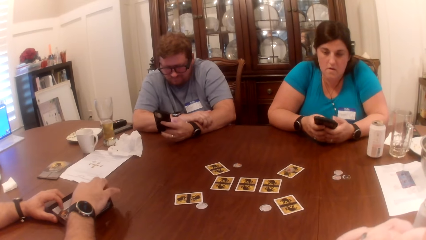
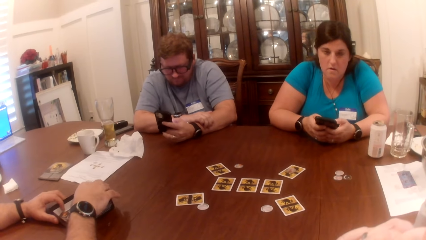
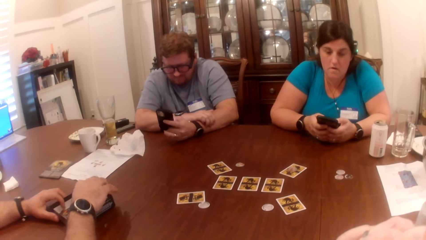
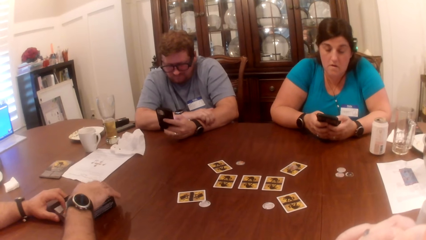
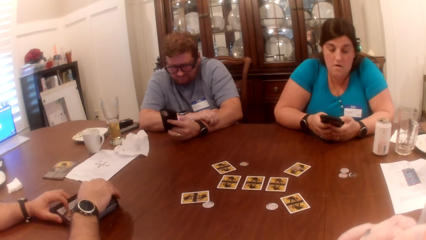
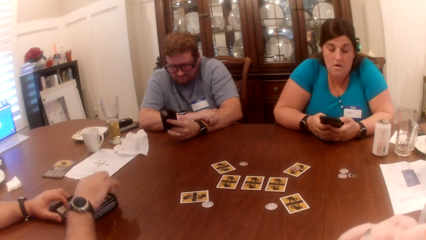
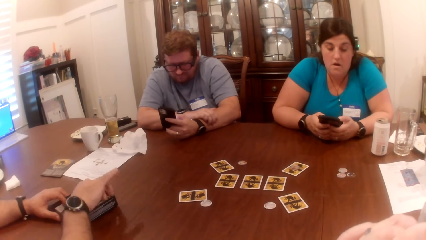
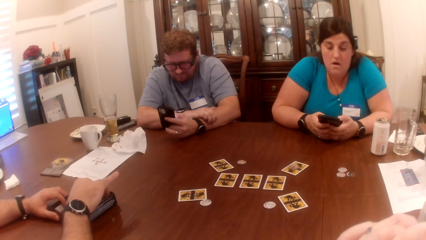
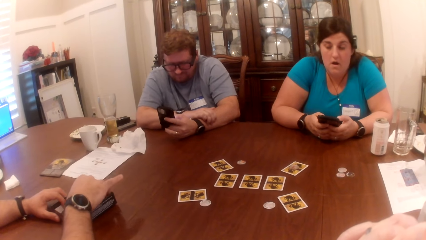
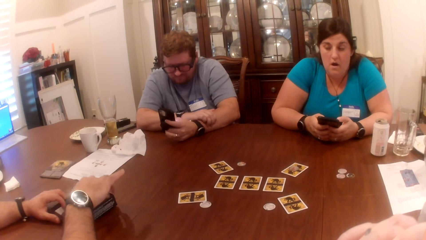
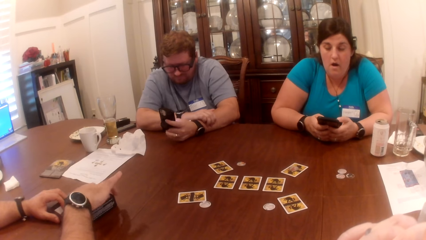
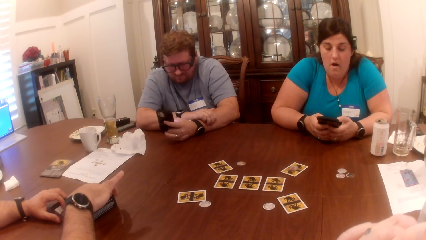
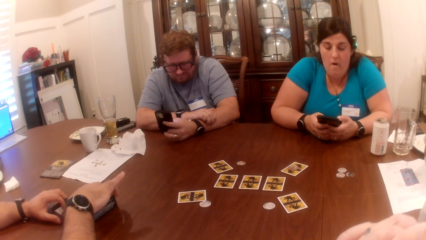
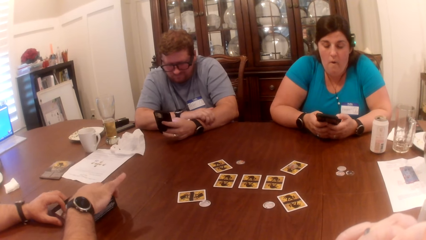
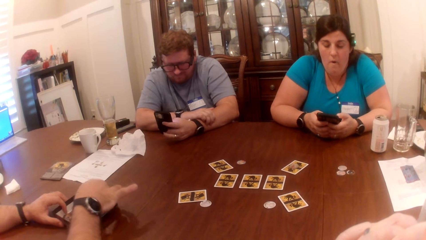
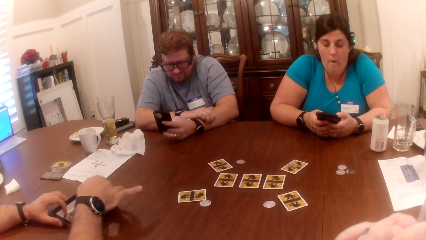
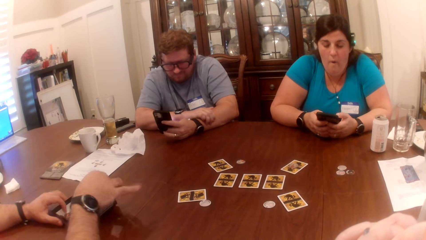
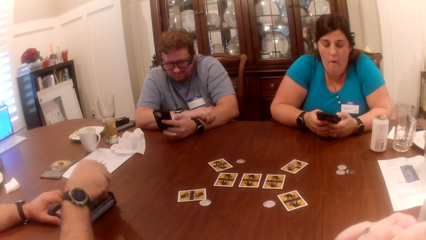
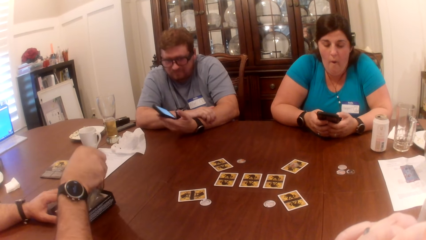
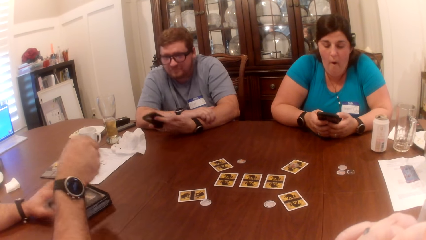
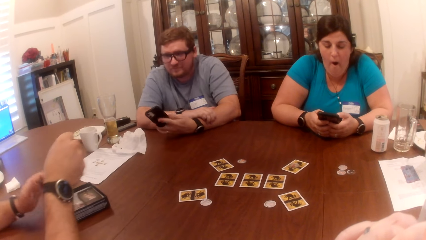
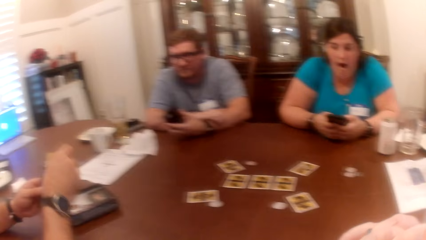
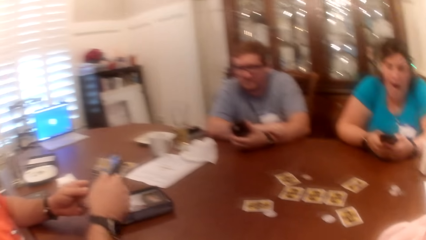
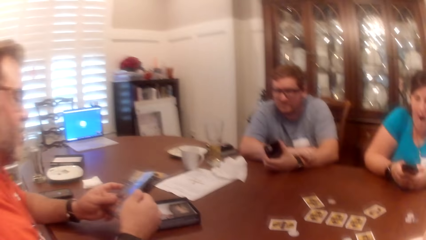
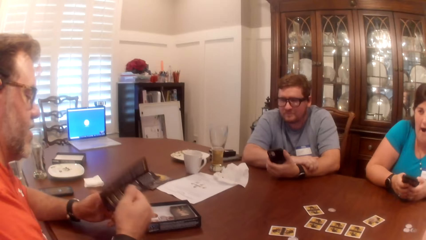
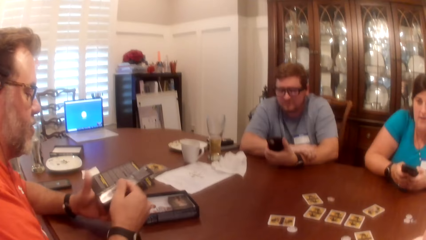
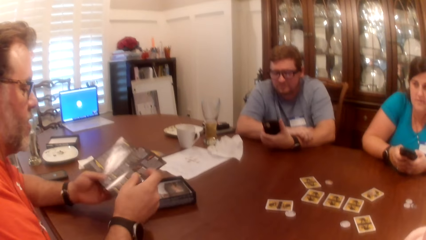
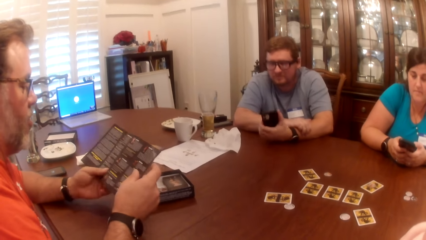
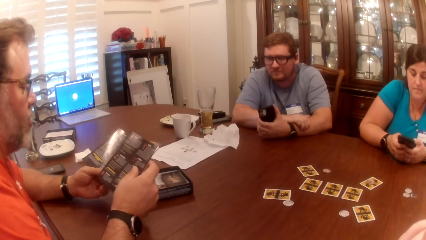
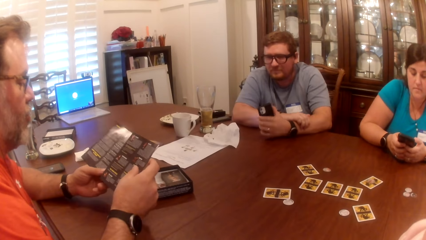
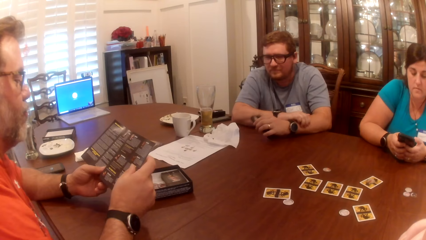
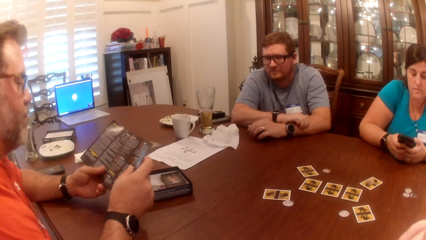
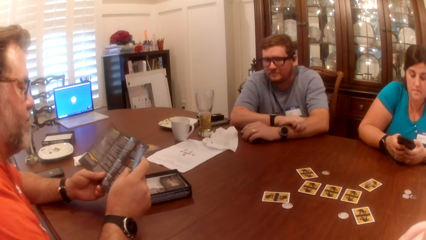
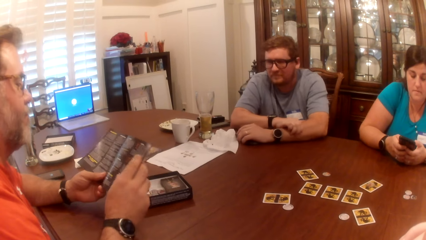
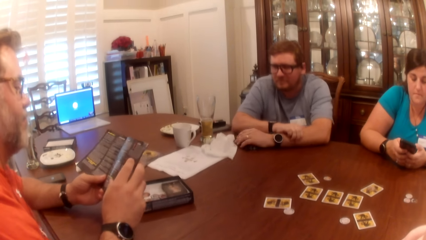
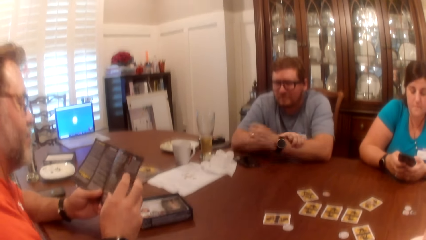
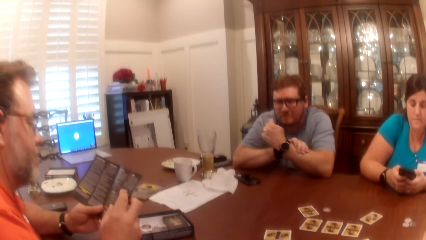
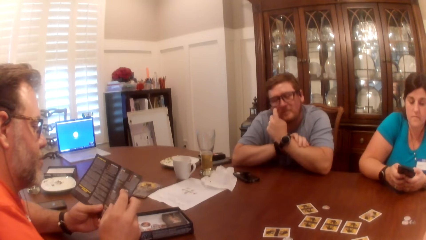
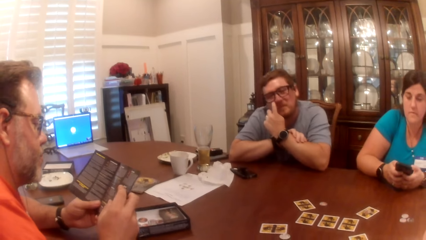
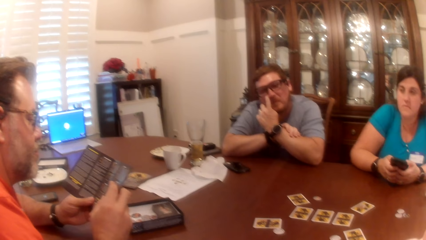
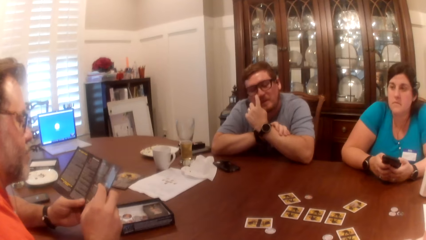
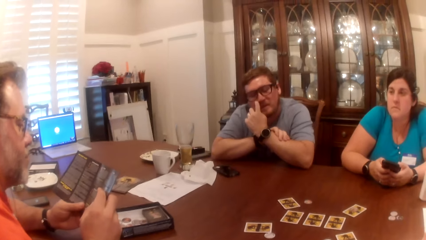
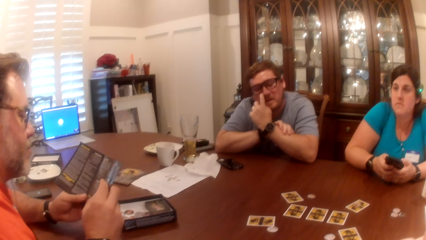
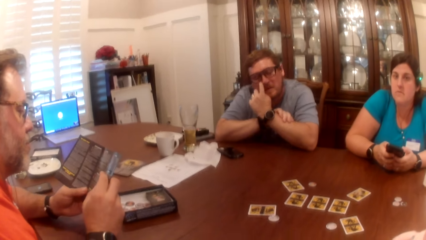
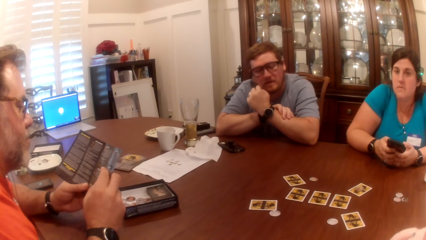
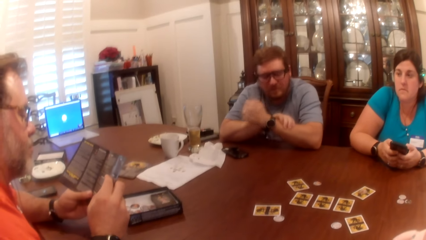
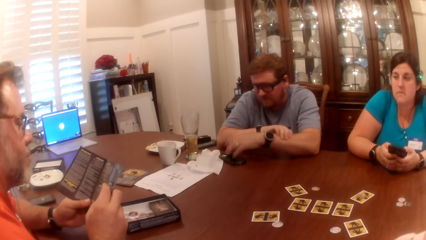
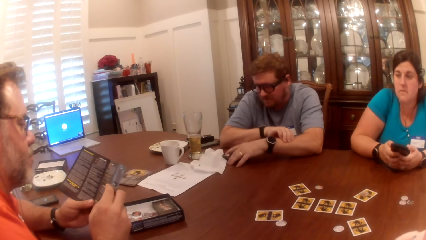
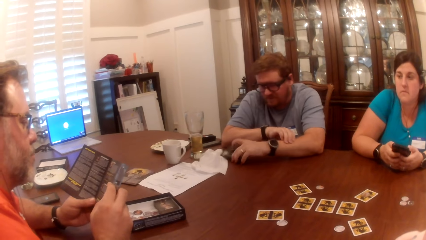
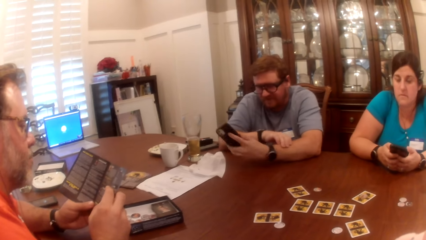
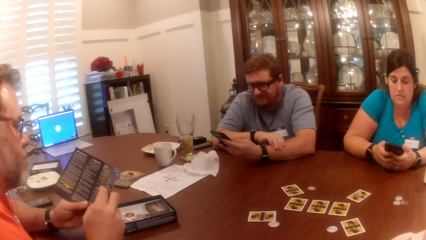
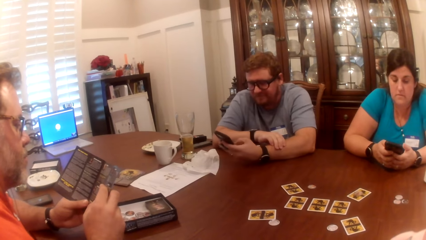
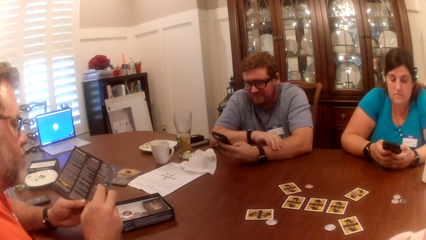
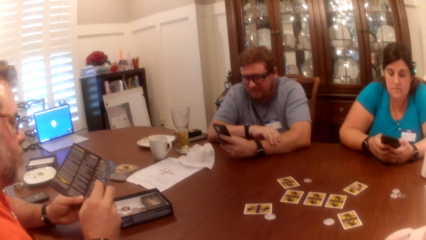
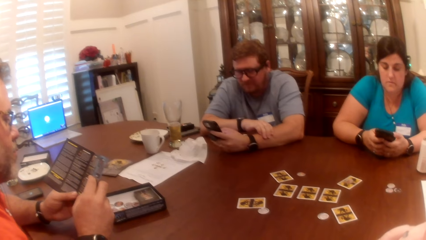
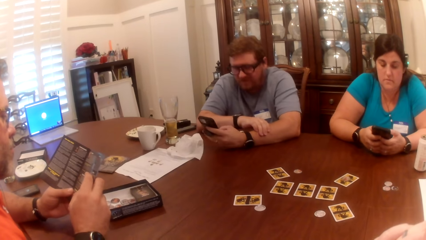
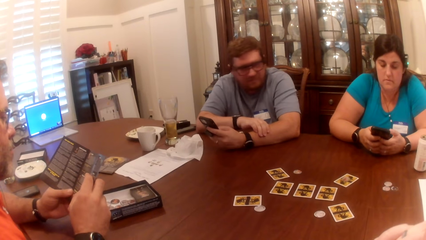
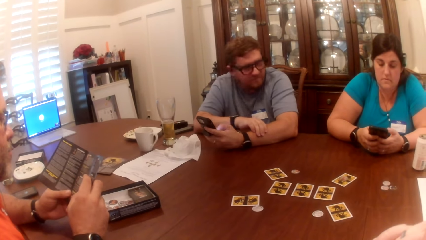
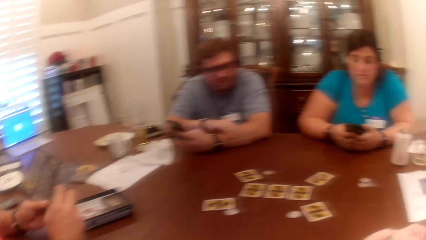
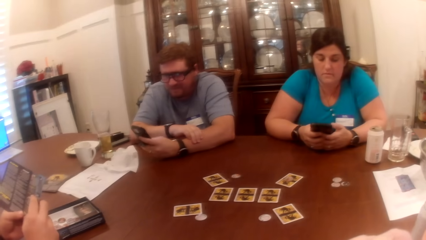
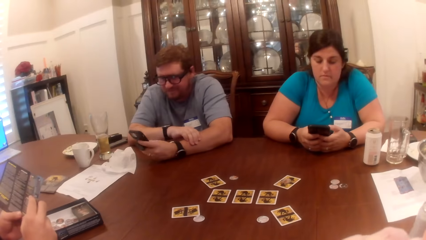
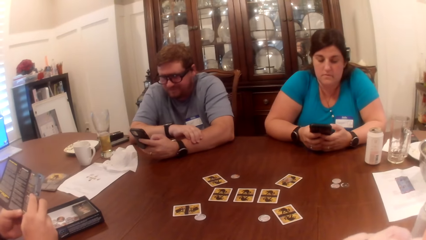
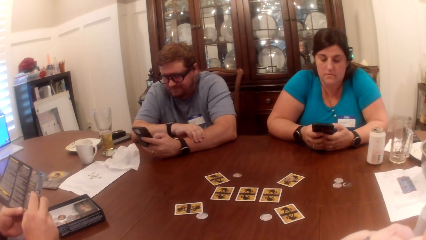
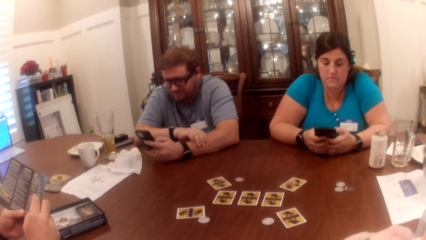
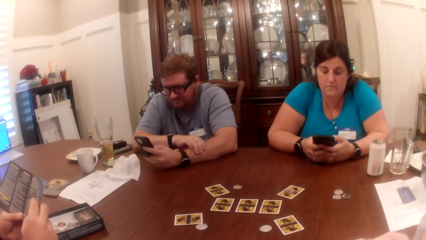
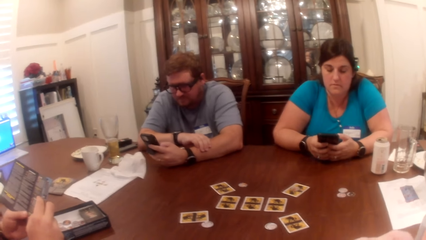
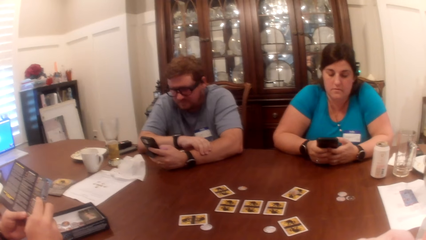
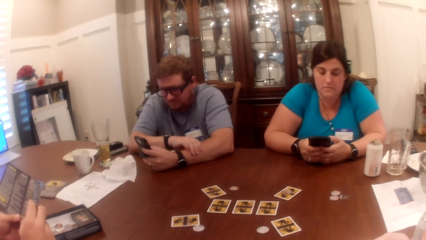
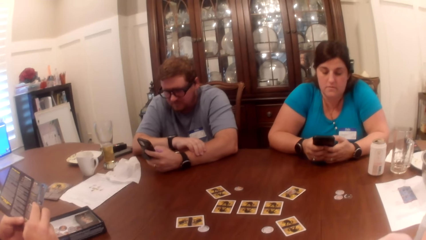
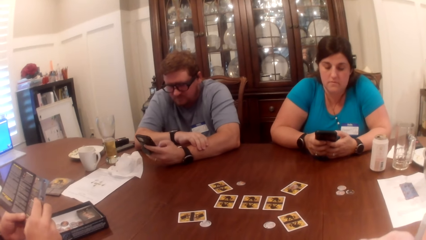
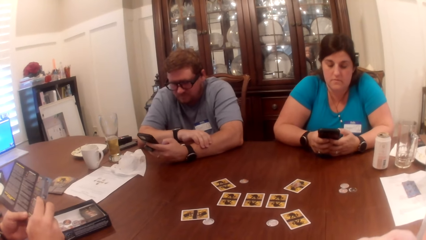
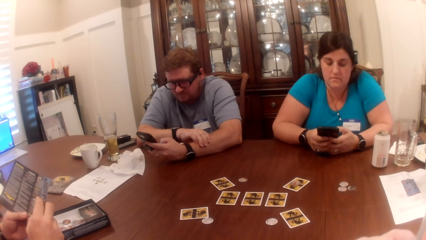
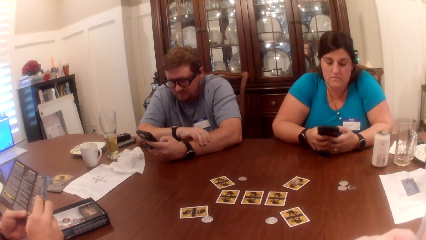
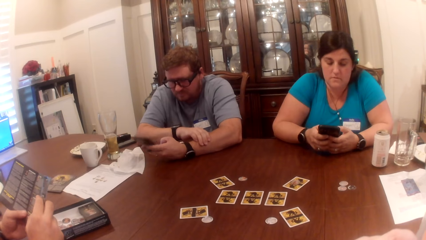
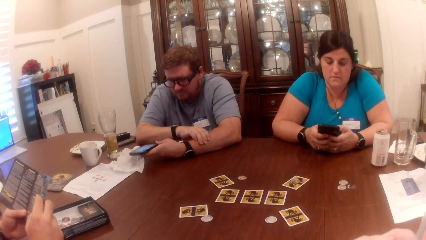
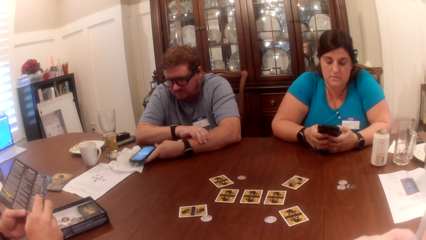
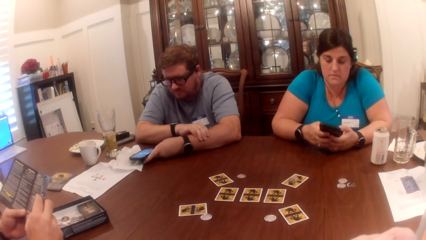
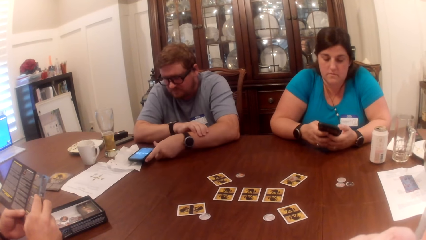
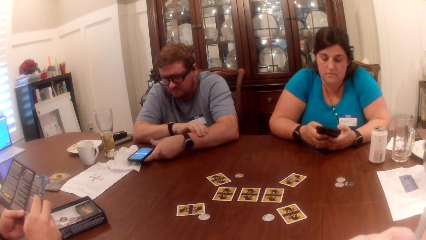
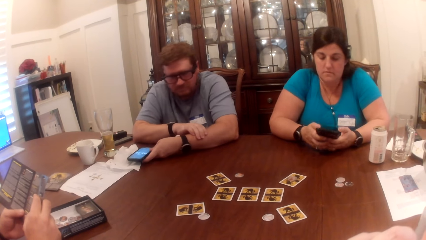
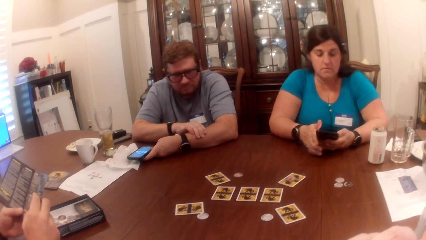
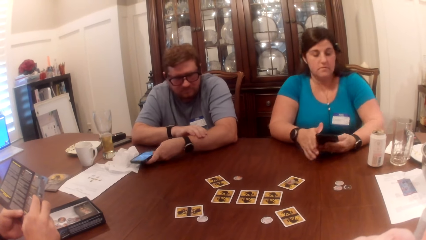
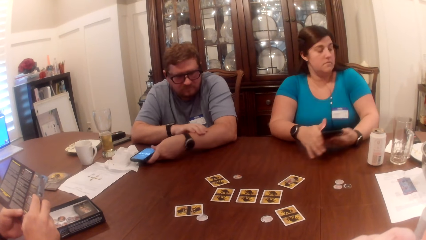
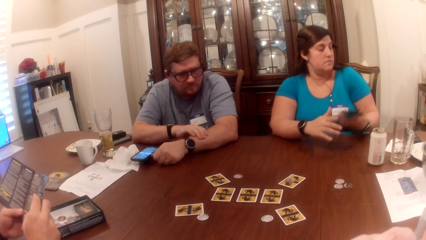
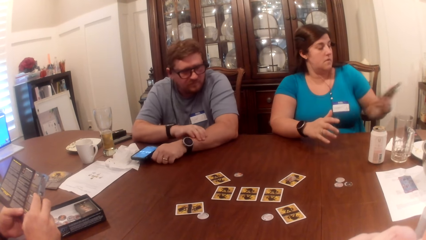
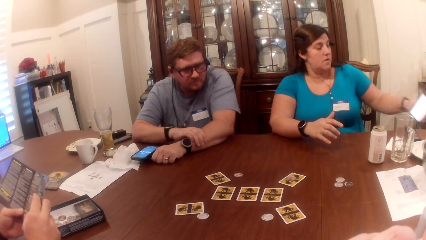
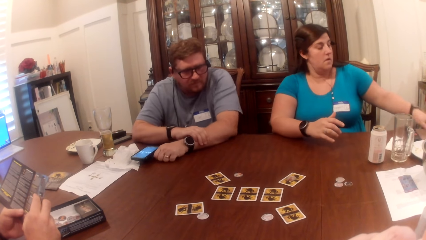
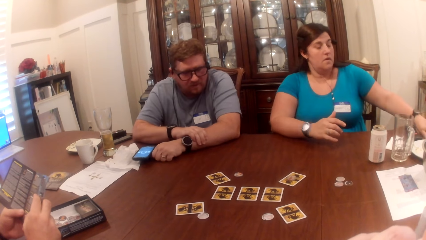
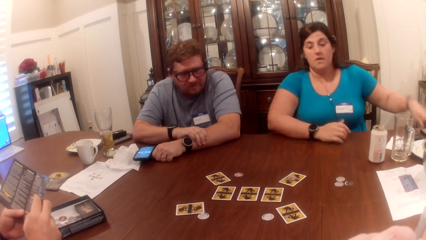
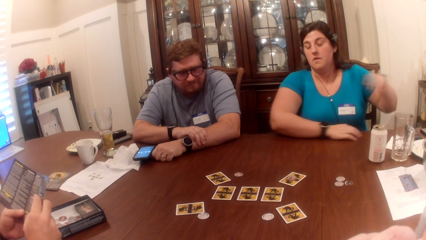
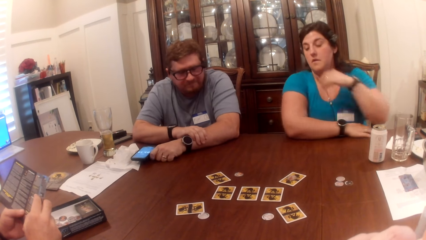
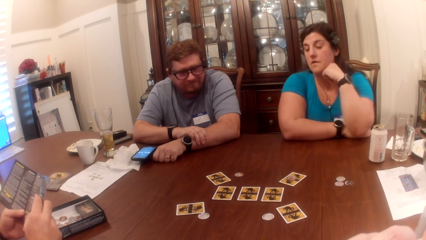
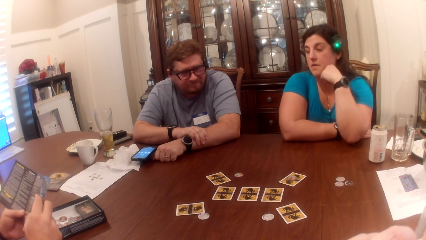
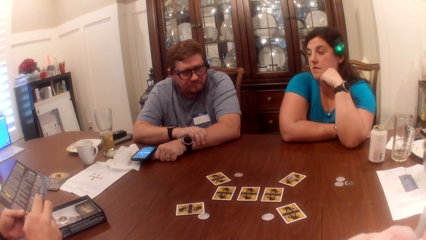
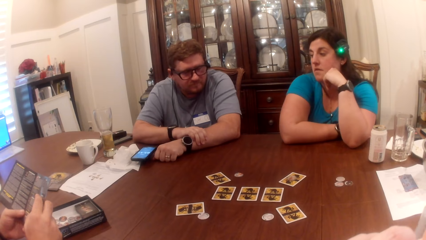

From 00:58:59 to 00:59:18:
A man picks a card from the dish. The man takes a manual from a card box with his right hand, holds the manual with both hands, and opens the manual with both hands. Another man puts the phone on the table with his left hand, touches his nose with his left hand, takes the phone from the table with his left hand, and operates the phone. The other man scrolls the phone, drops the phone on the table, and moves the phone with his left hand. A woman drops the phone on the table. The woman places her right hand on her jaw and places her arms on the table.
